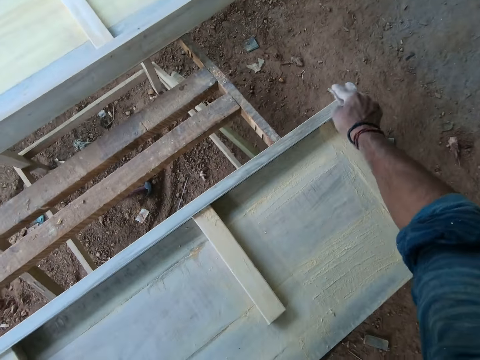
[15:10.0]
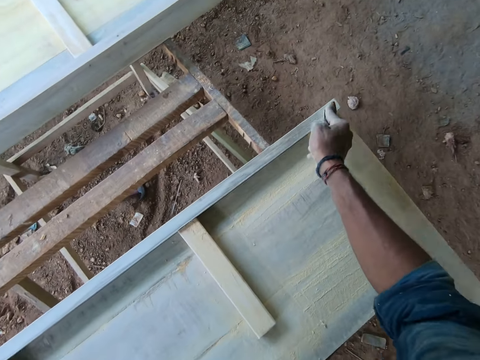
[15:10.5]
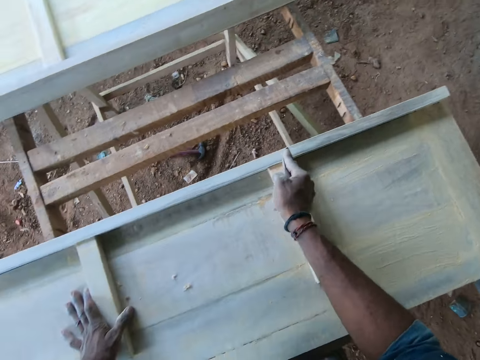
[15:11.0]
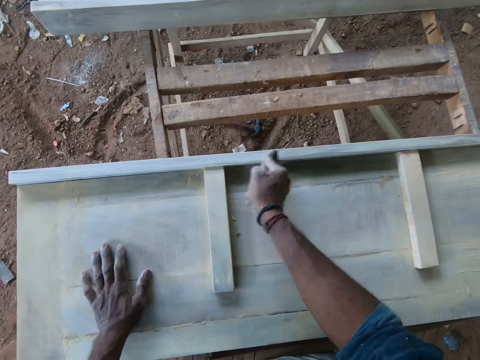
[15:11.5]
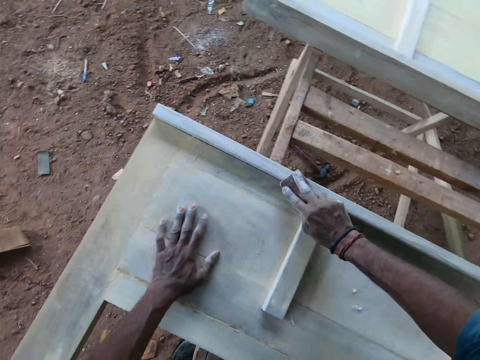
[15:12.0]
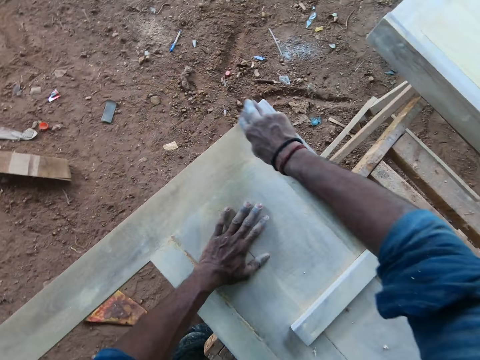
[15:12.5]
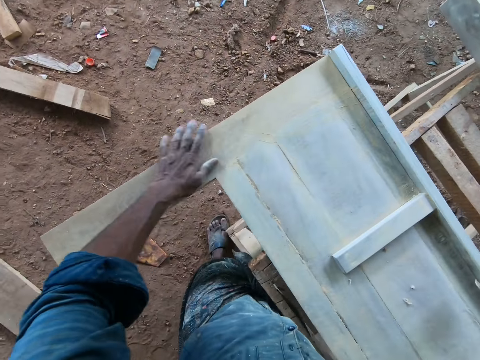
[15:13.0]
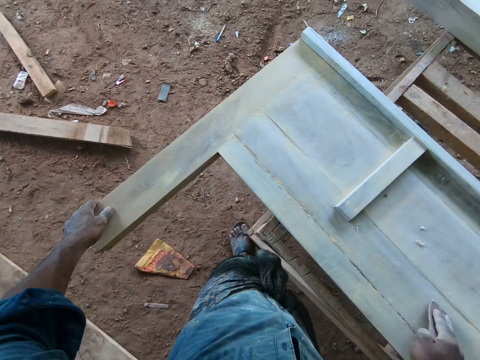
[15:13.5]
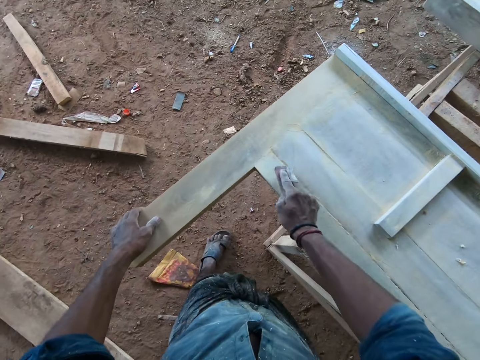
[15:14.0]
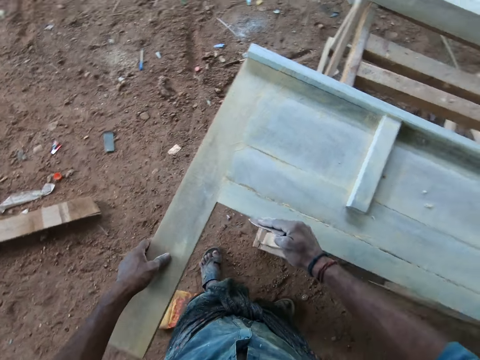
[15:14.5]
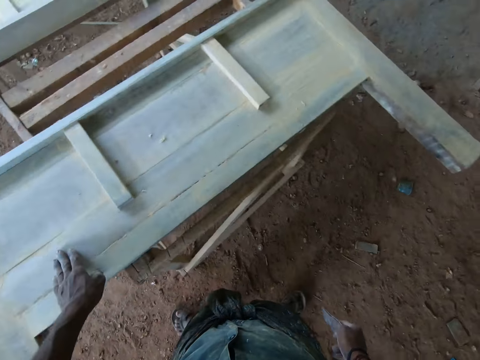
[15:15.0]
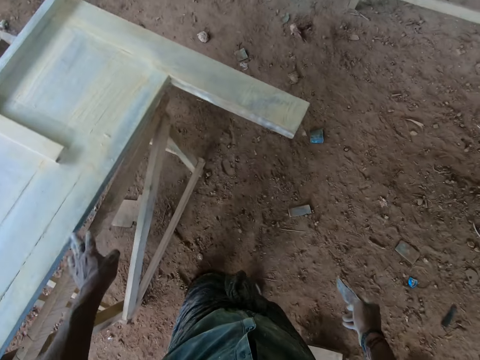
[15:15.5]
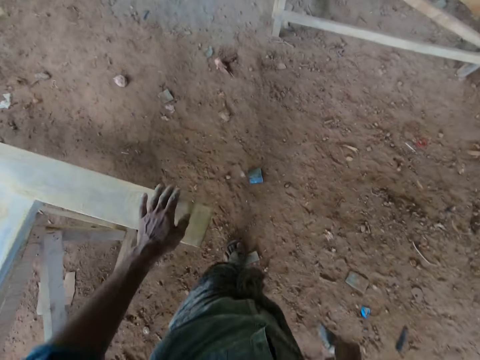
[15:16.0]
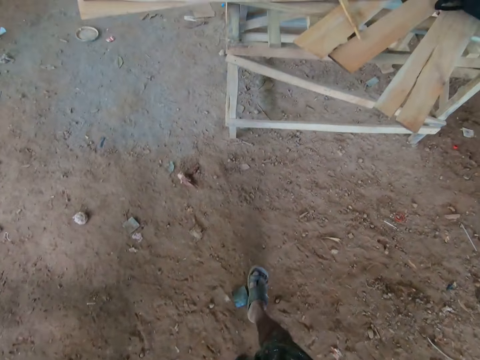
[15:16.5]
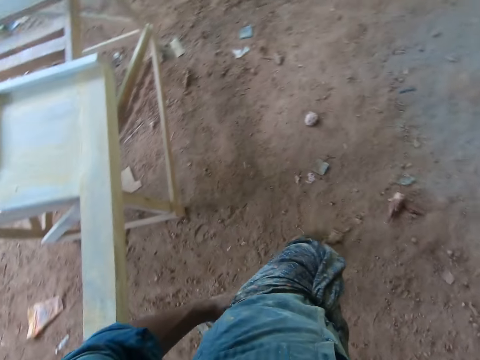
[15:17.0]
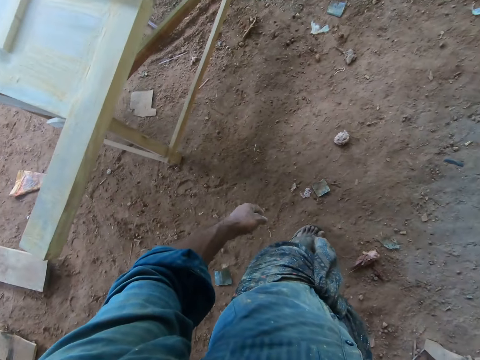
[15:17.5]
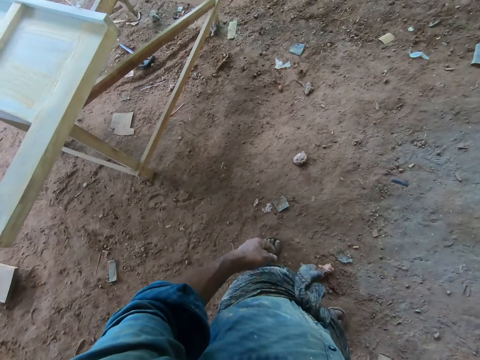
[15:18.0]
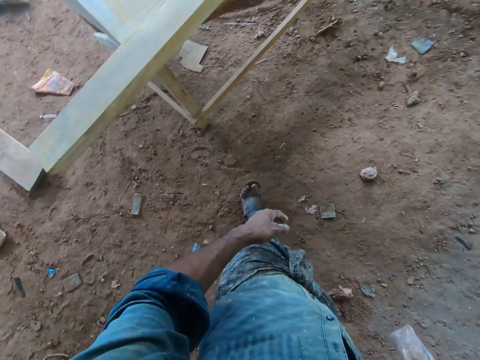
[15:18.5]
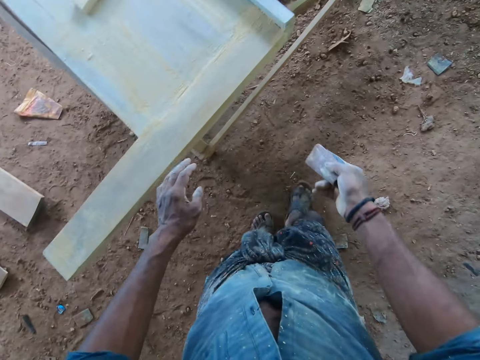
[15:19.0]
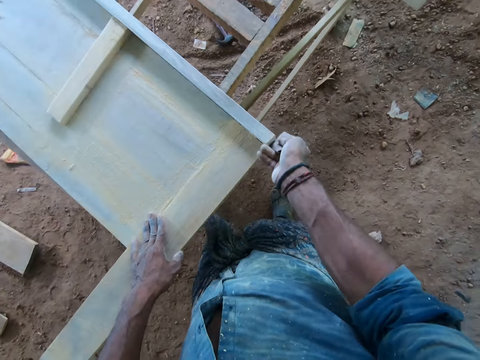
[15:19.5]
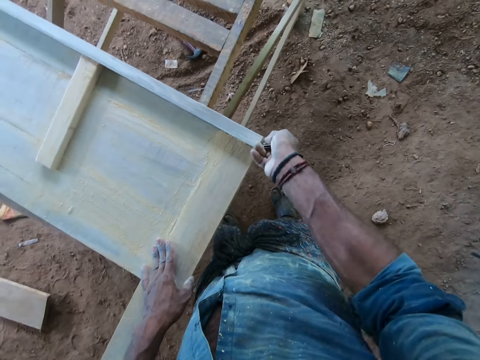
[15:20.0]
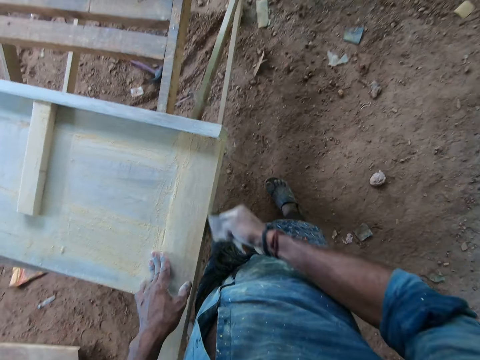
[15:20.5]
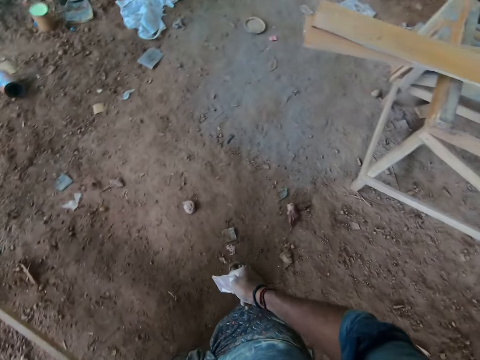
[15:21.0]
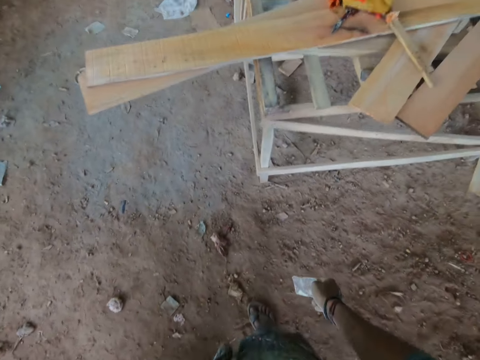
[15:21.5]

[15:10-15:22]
The camera wearer rubs his left hand on top of the wooden frame on the worktable. He touches the wooden frame on the worktable with his left hand. He touches it again. He smoothens the wooden frame on the worktable with the sandpaper in his right hand.

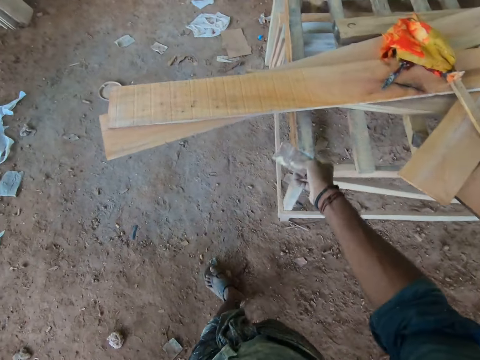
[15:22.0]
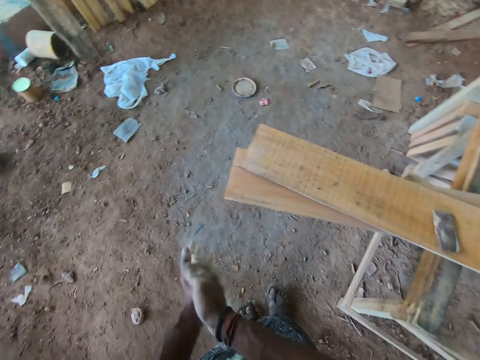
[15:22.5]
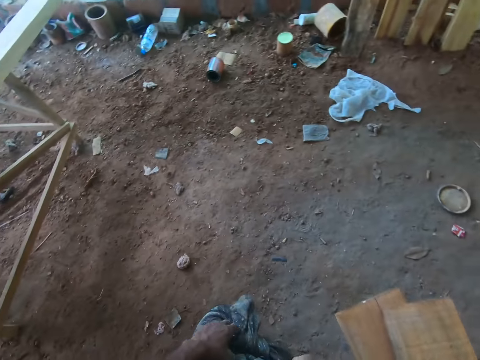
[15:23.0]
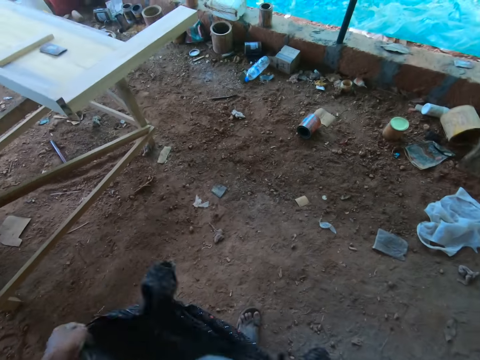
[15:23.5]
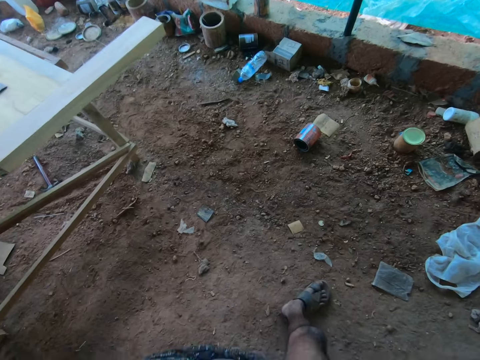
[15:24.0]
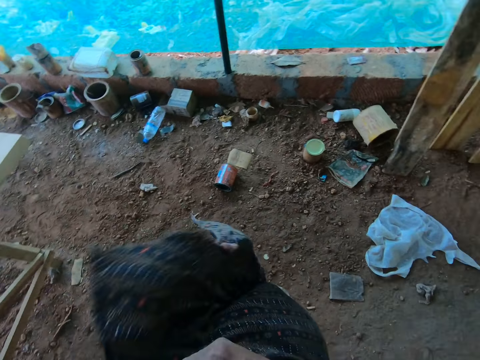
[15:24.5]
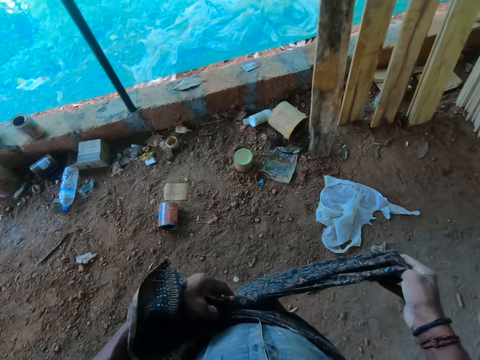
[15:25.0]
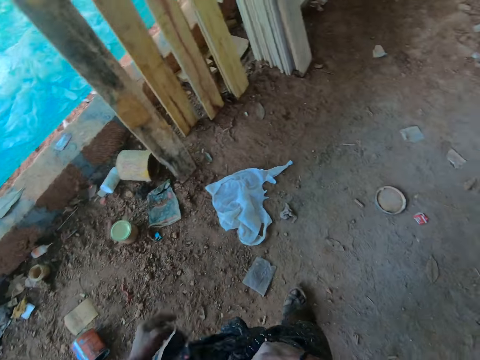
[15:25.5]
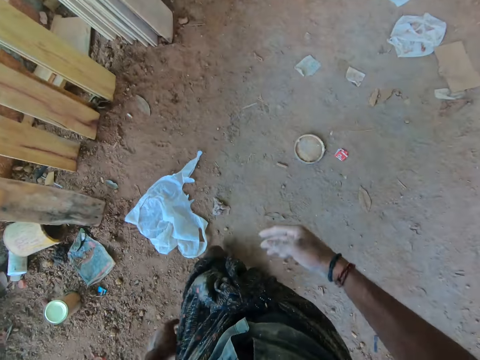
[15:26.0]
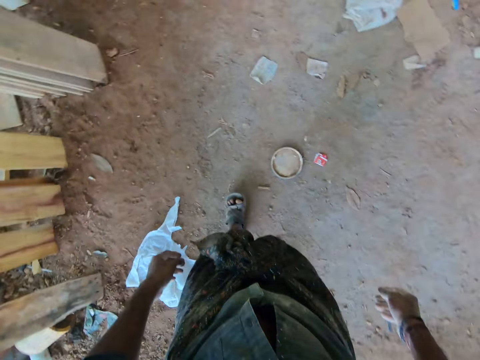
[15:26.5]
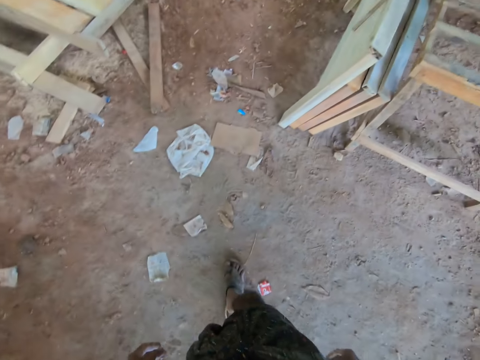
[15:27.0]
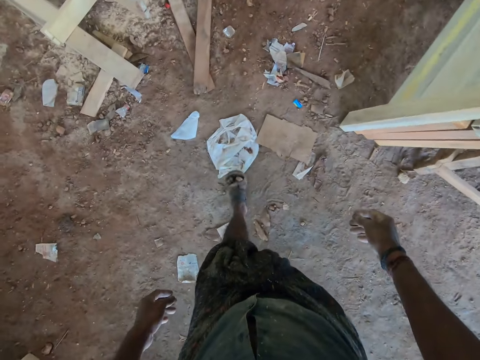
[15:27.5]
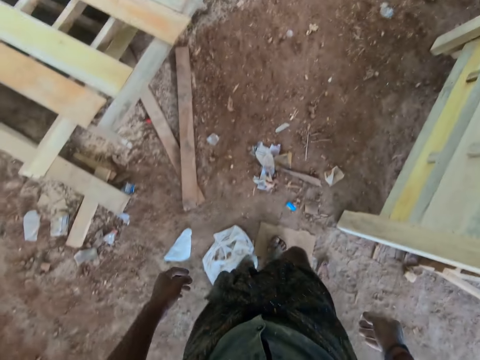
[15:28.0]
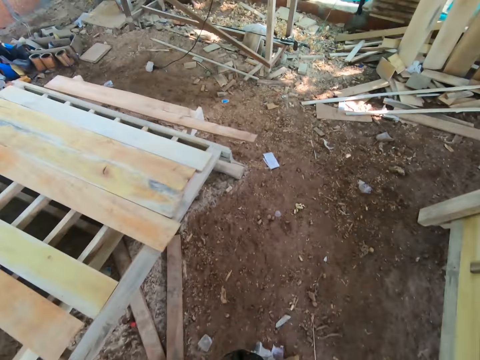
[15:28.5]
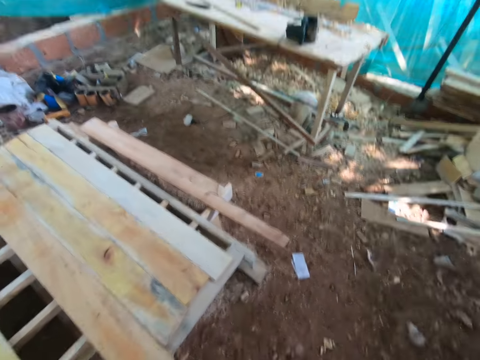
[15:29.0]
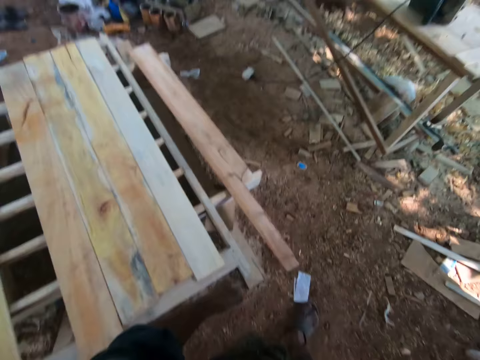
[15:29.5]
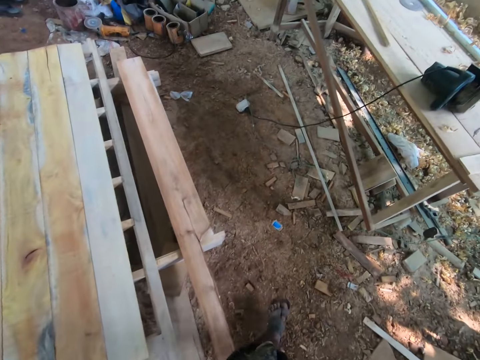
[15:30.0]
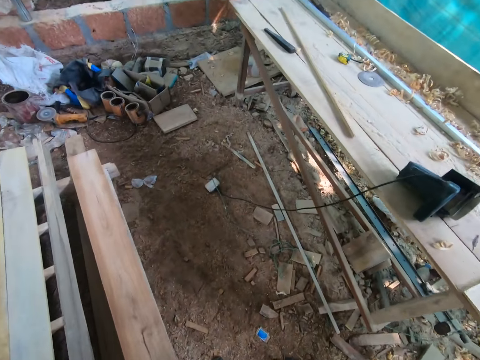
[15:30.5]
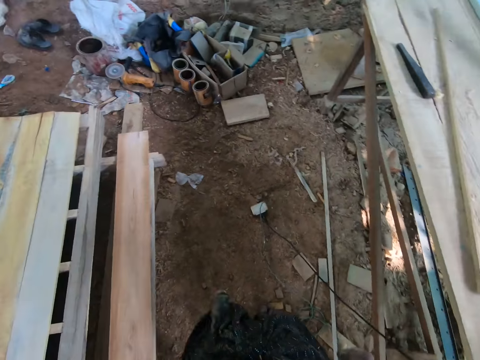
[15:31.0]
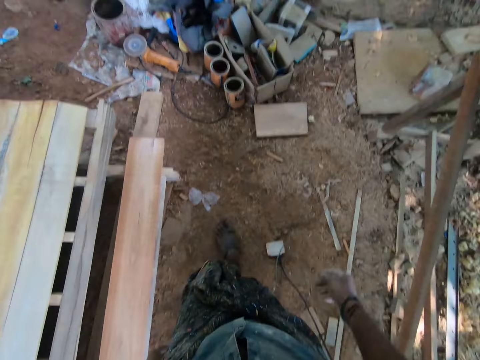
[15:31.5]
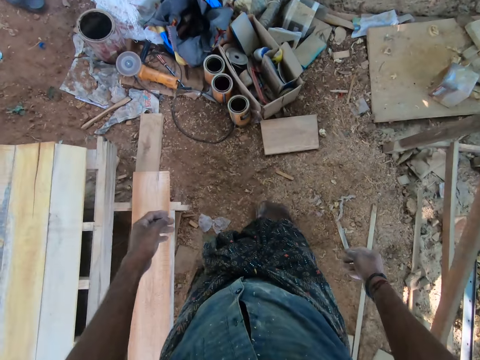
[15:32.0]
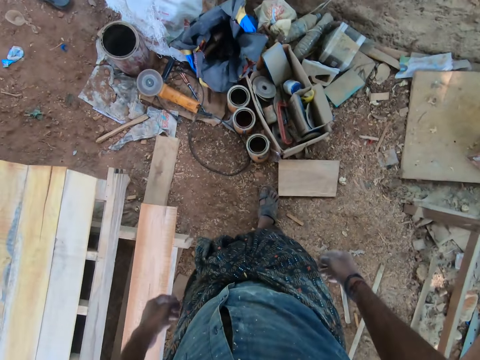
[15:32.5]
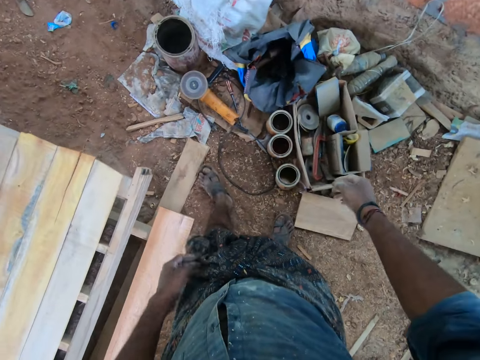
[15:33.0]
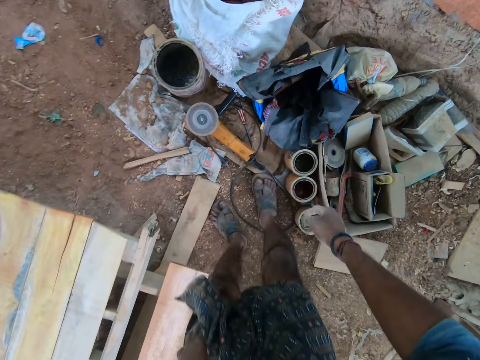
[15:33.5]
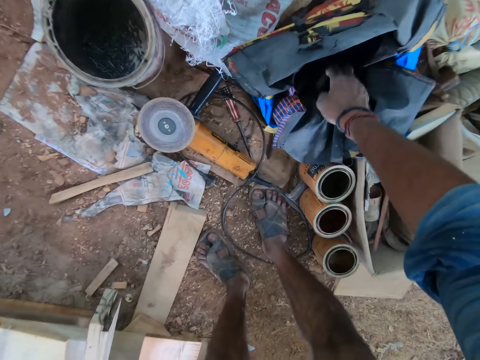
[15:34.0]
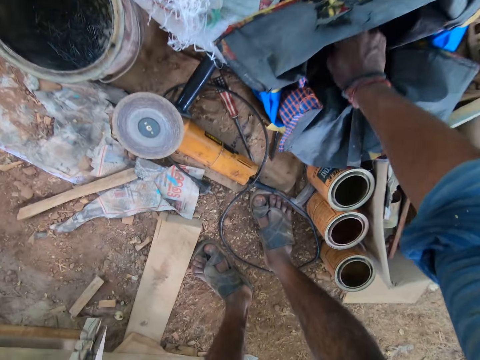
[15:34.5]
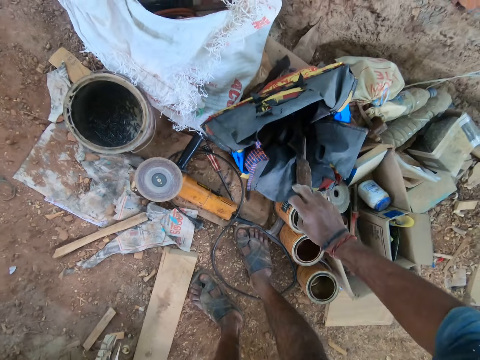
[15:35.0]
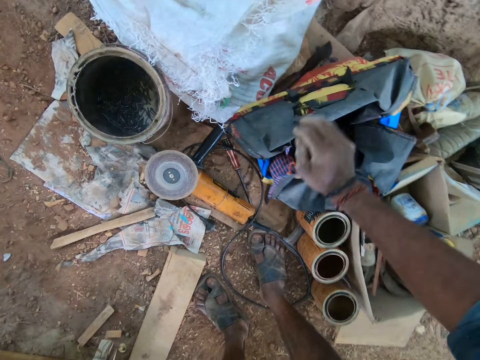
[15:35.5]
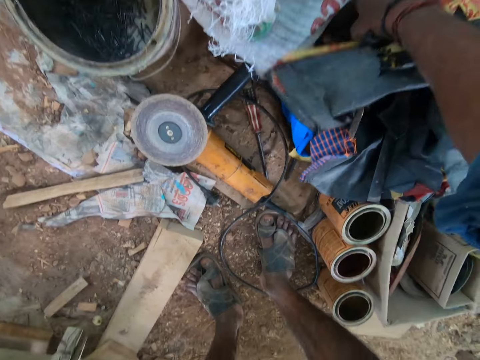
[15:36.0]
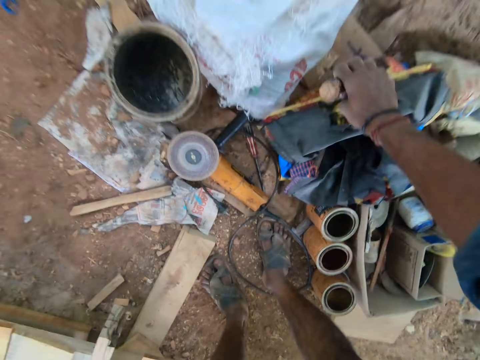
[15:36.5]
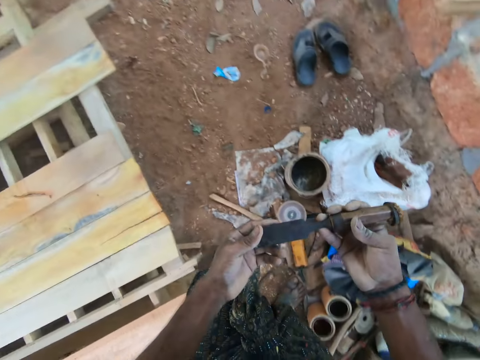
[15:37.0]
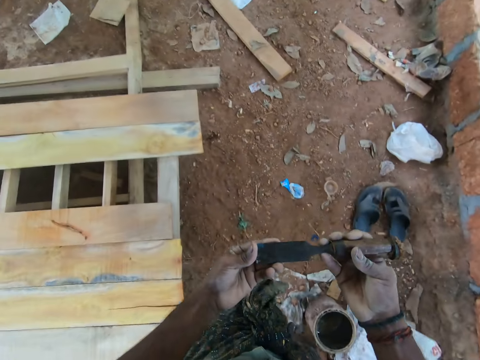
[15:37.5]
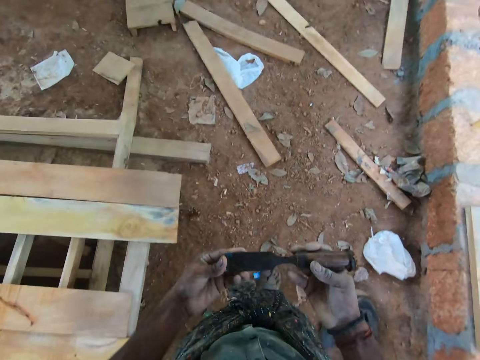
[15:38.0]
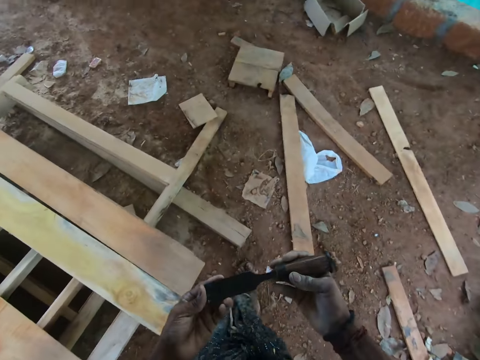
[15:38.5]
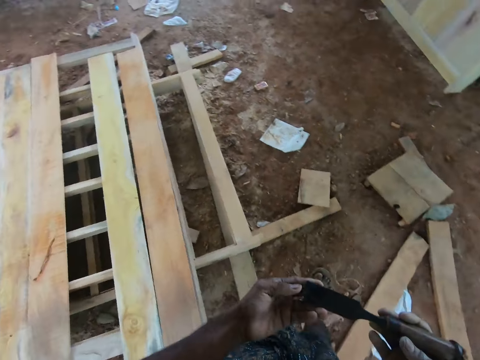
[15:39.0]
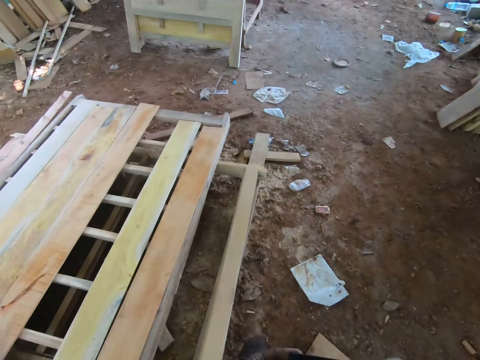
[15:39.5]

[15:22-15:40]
The camera wearer drops the sandpaper in his right hand on top of a wooden plank on a wooden platform. He dusts off both hands together and adjusts a lungi round his waist with both hands. He walks towards a tool bag. He moves a chisel in the tool bag on the floor with his right hand. He picks up the chisel beside the tool bag on the floor with his right hand. He holds the chisel in both hands. He walks towards the wooden frame.
